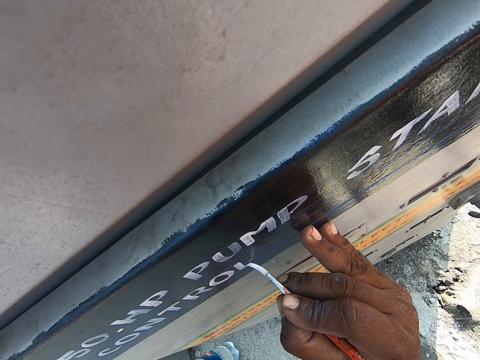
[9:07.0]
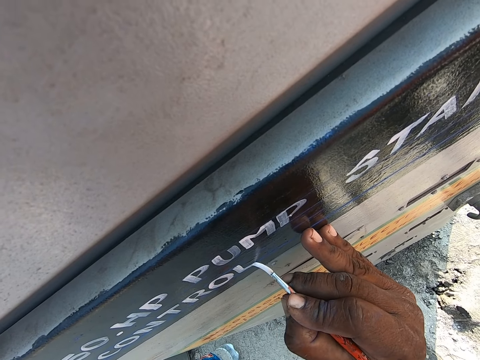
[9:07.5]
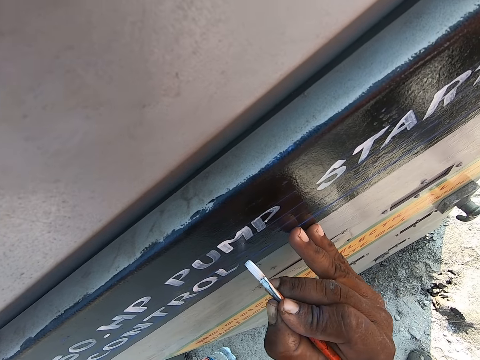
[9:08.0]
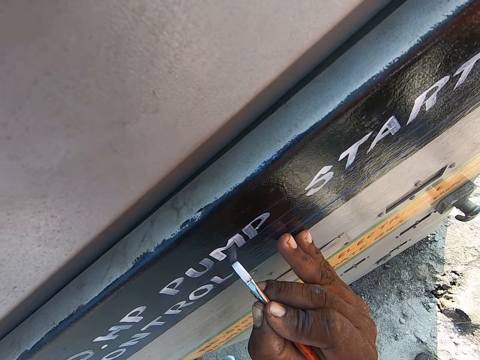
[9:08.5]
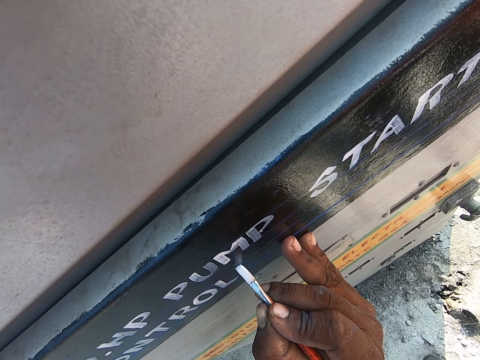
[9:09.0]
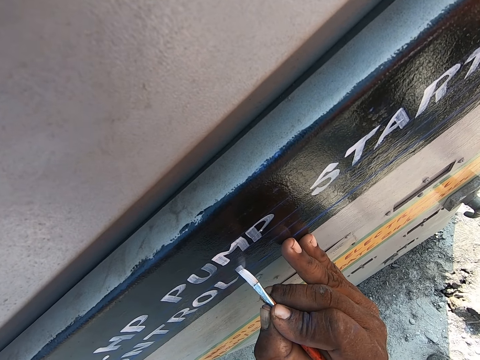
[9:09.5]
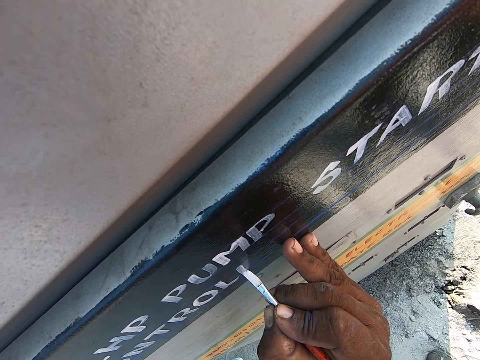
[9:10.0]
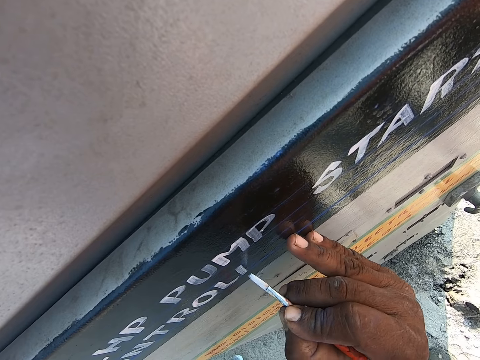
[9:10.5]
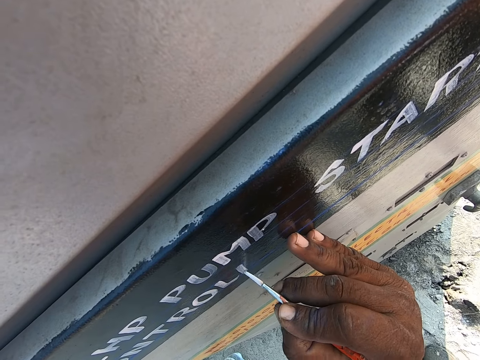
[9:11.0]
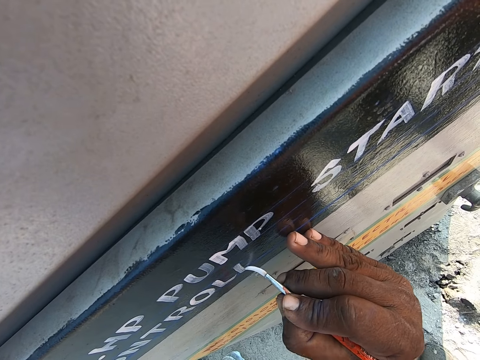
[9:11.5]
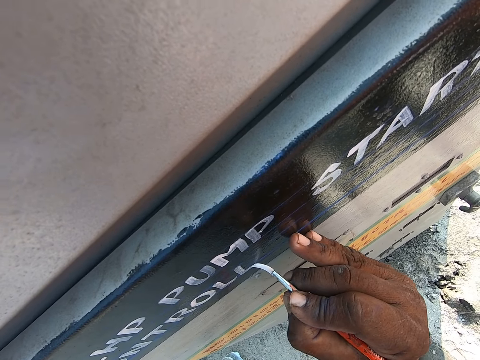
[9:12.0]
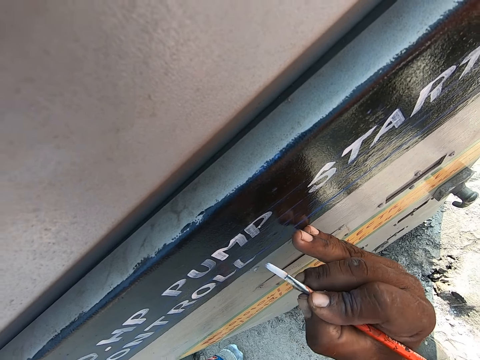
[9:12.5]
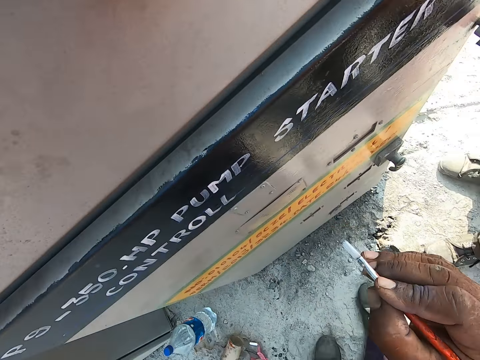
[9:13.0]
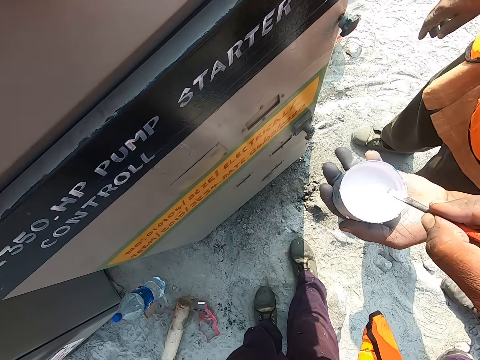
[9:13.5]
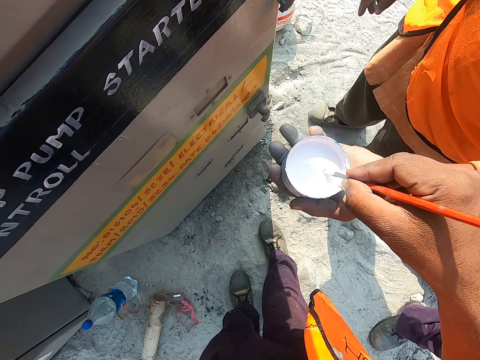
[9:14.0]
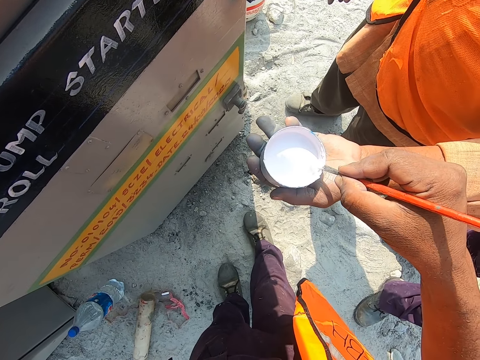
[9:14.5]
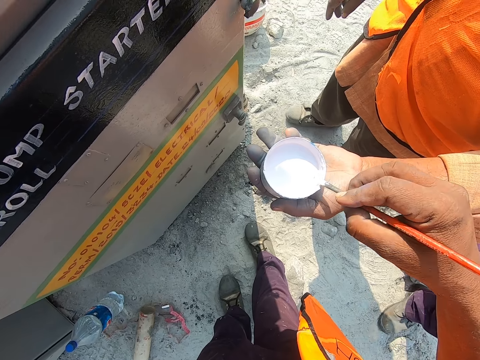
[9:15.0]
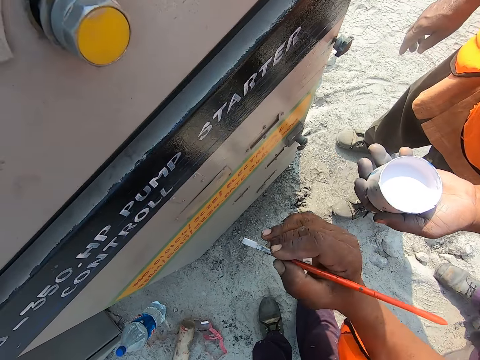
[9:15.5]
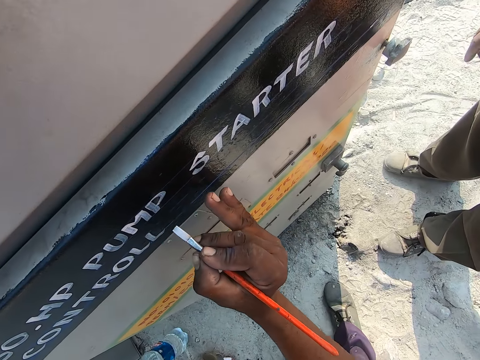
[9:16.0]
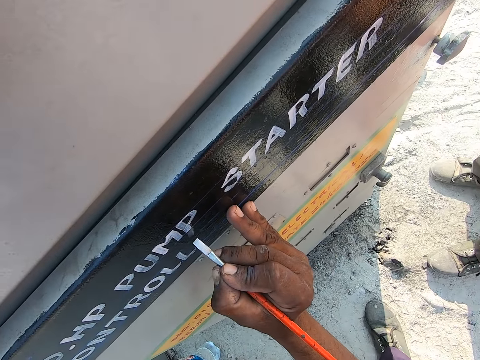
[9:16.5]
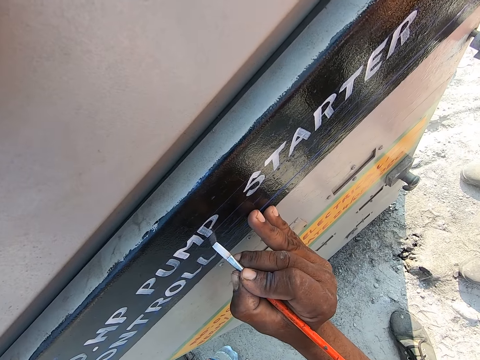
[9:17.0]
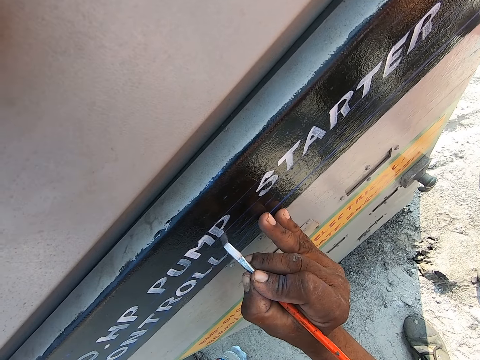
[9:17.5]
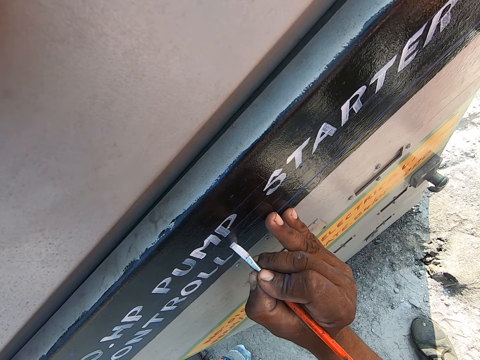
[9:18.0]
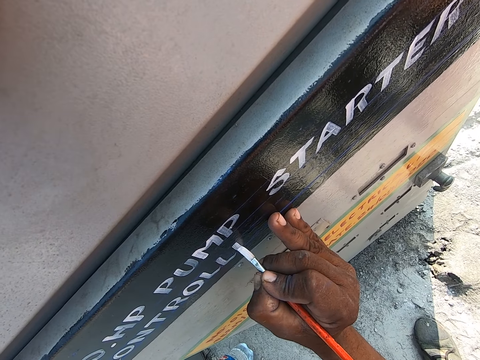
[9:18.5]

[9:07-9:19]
The camera wearer moves his hand on a fuel pump. He writes on the fuel pump with a painting brush. He turns to a person. He dips the painting brush in a tin of paint. He smears off paint from the painting brush. He writes on the gasoline pump with the paint brush.

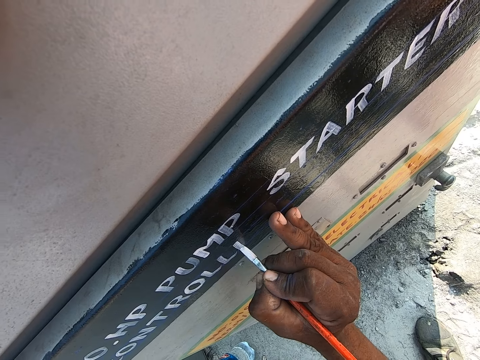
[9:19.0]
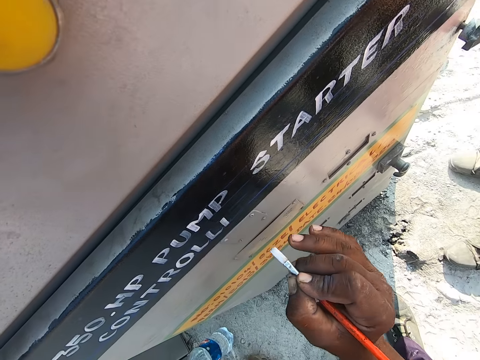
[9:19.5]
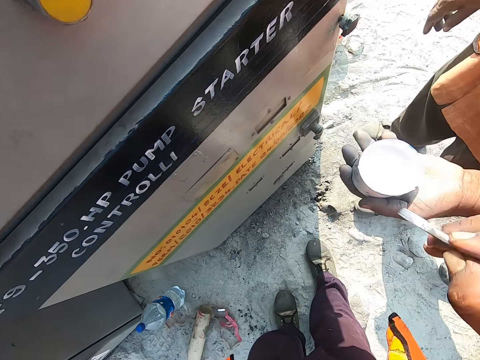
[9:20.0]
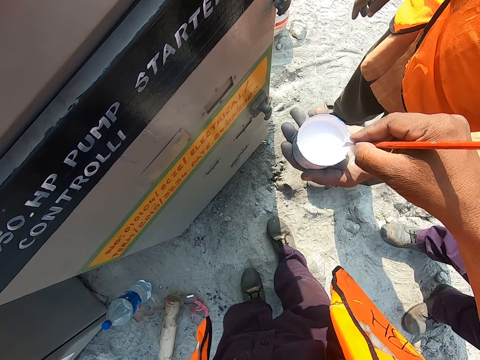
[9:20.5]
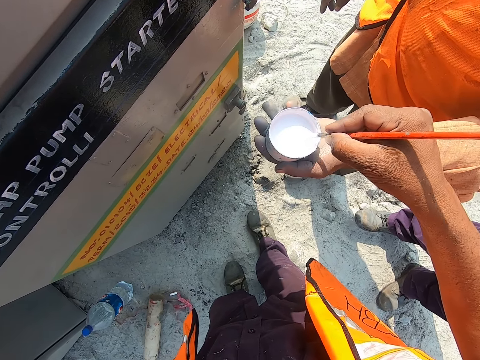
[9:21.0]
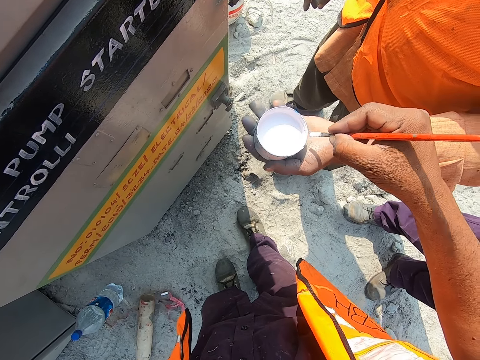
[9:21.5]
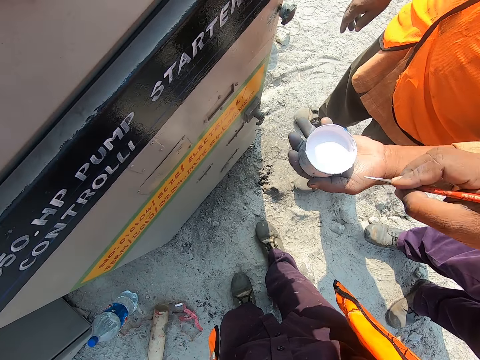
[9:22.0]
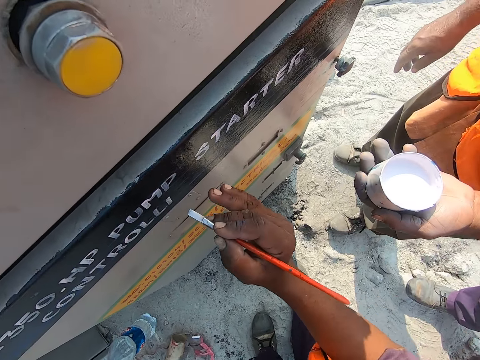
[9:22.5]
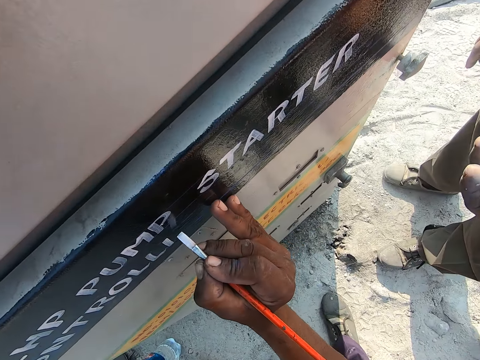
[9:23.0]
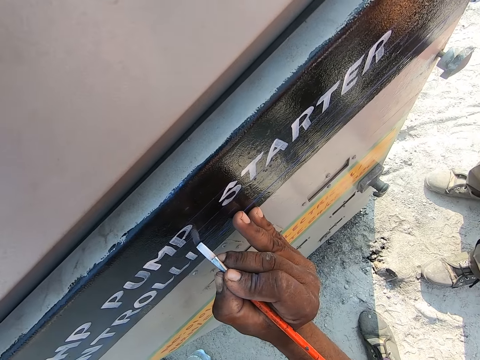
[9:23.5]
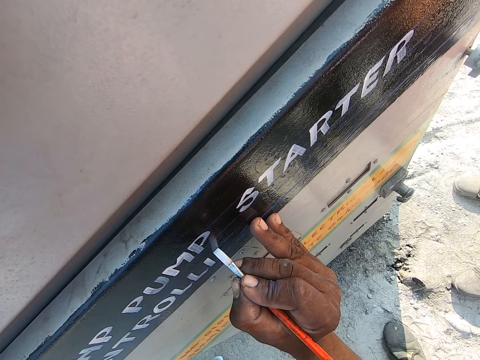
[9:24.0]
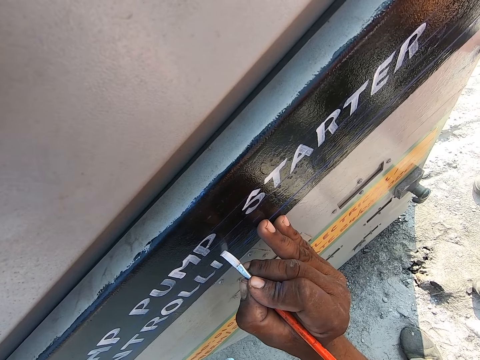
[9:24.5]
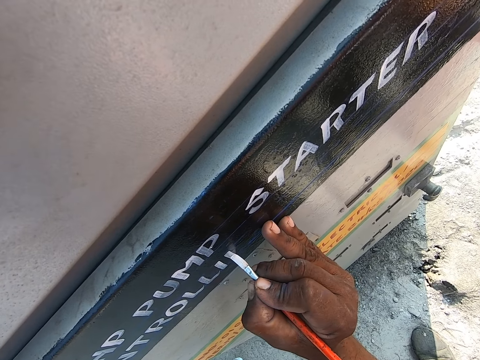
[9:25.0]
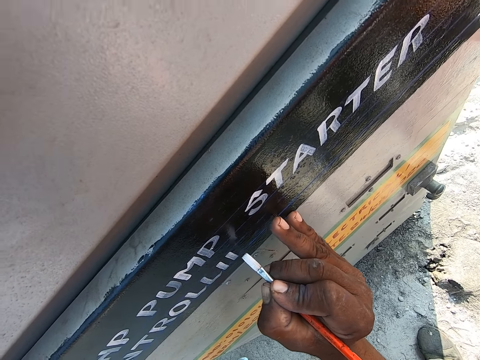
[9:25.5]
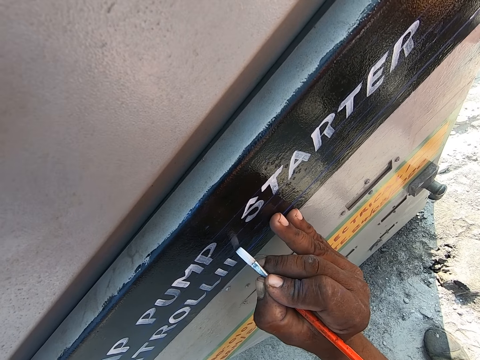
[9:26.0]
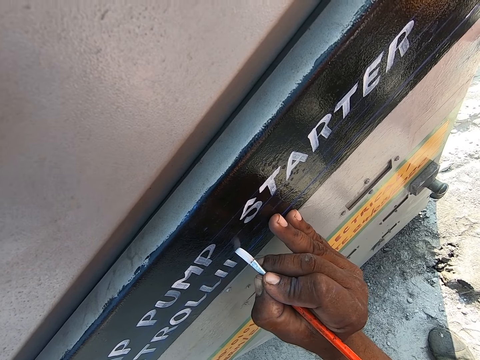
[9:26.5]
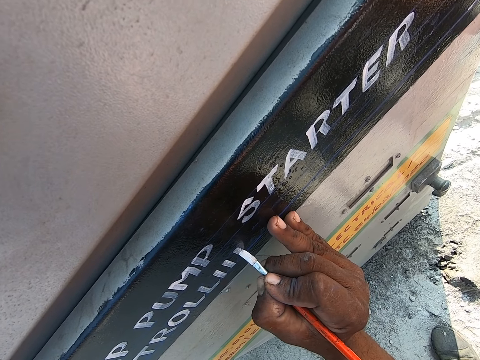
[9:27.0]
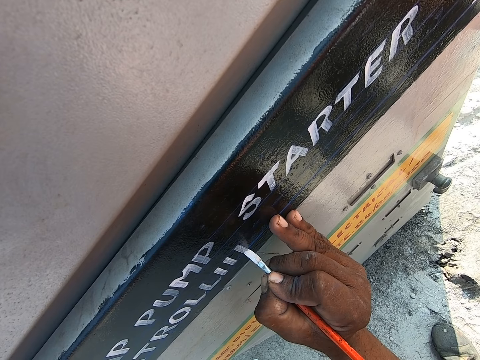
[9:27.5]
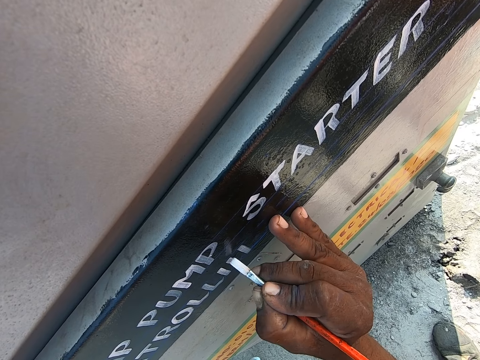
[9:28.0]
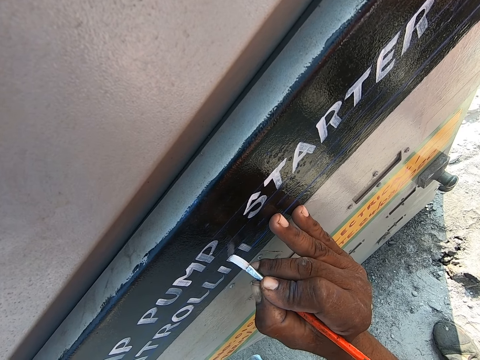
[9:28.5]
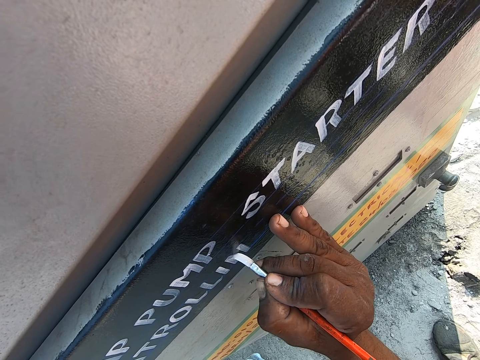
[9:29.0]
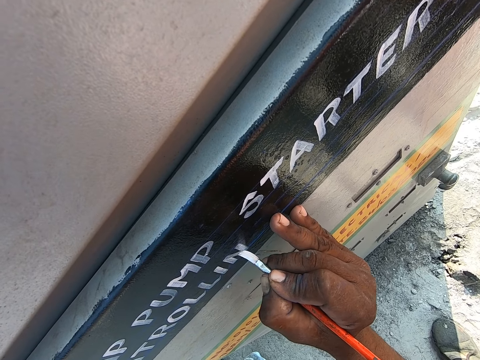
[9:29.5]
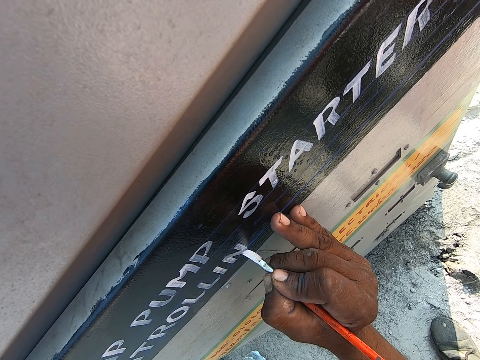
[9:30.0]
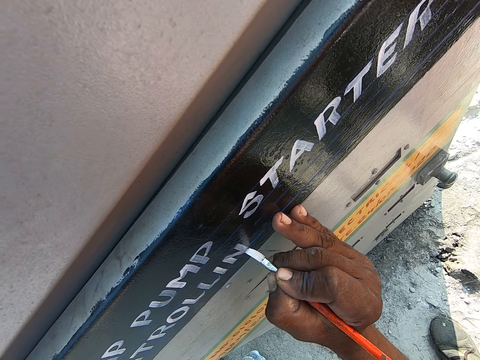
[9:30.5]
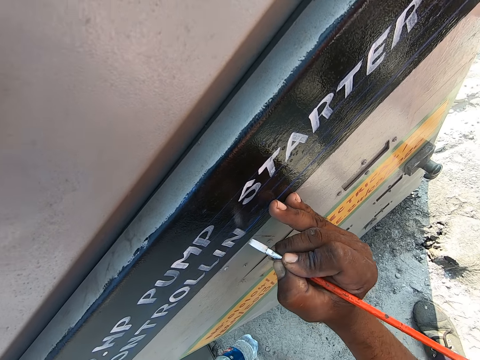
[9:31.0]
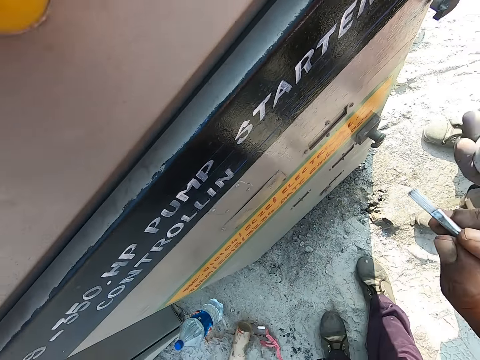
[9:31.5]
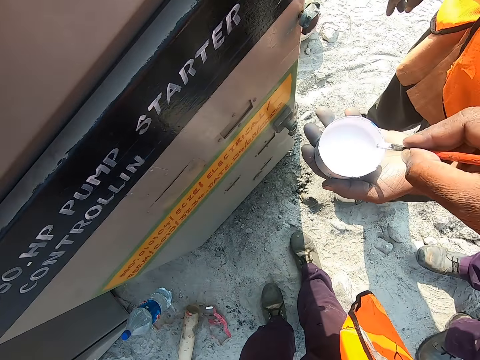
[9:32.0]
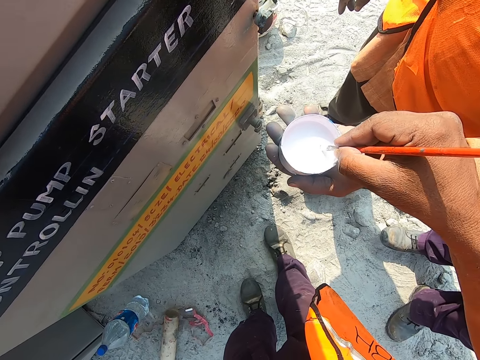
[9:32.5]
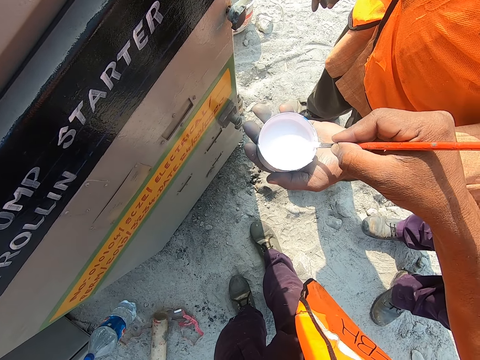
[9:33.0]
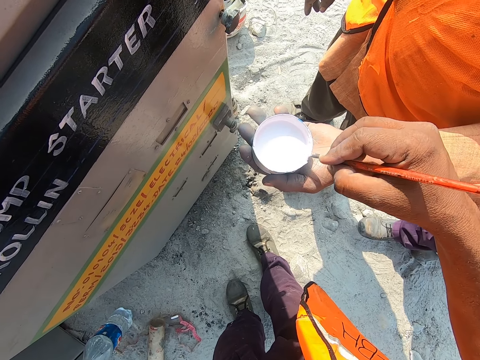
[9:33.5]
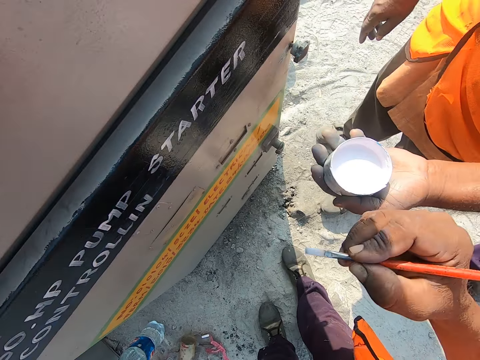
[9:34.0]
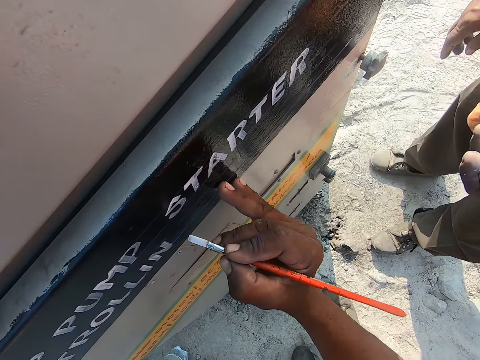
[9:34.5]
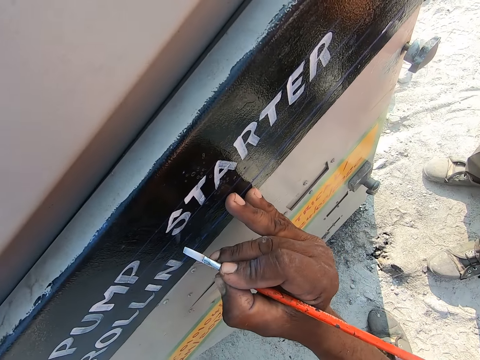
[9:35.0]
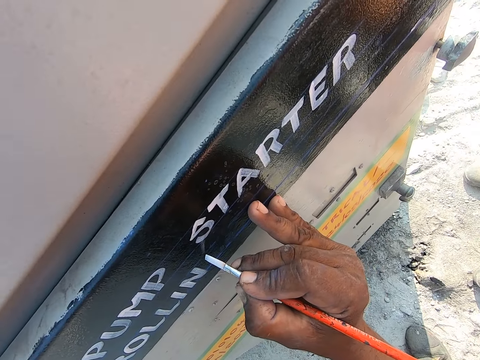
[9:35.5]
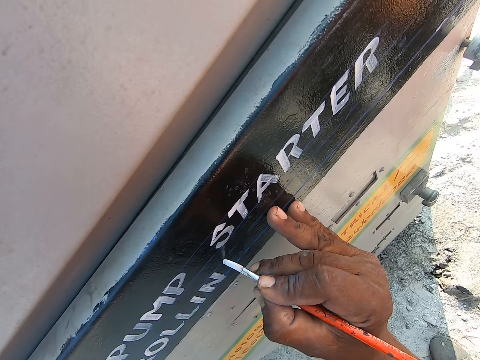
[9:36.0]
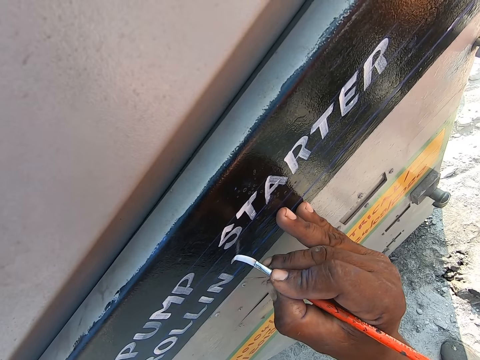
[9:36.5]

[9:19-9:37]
A man passes the paint to the camera wearer. The camera wearer dips the paint brush into the paint in the container. They wipe the paint brush on the paint container. They write on the gasoline pump with the paint brush. The man passes the paint to the camera wearer. The camera wearer dips the paint brush into the paint in the container. They wipe the paint brush on the paint container. They write on the gasoline pump with the paint brush.
